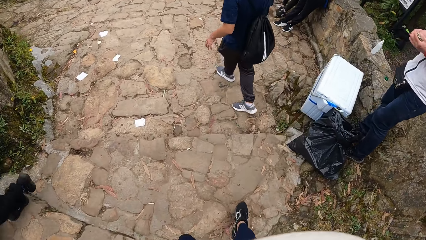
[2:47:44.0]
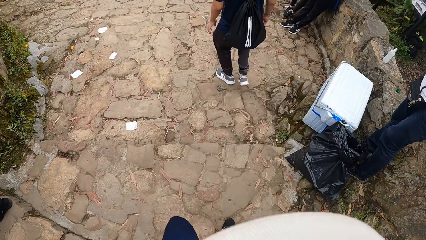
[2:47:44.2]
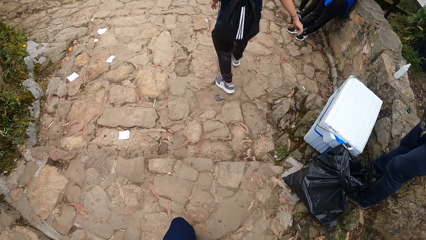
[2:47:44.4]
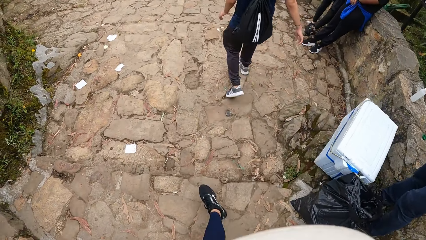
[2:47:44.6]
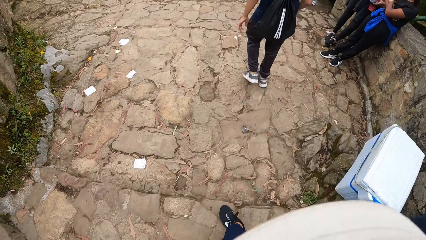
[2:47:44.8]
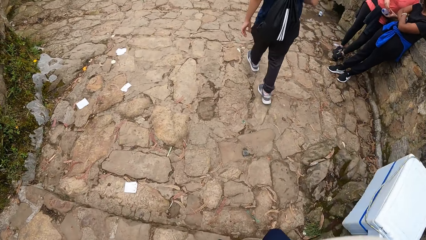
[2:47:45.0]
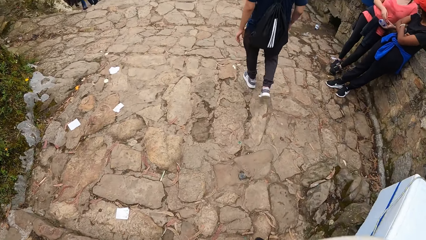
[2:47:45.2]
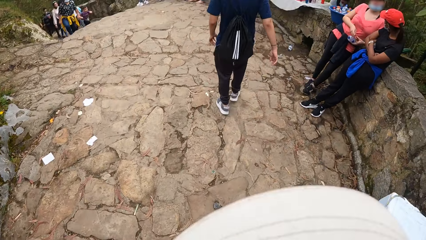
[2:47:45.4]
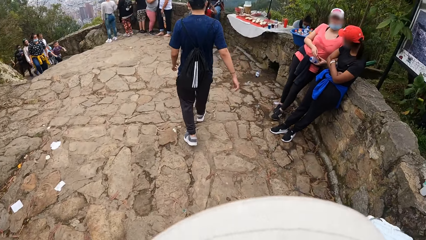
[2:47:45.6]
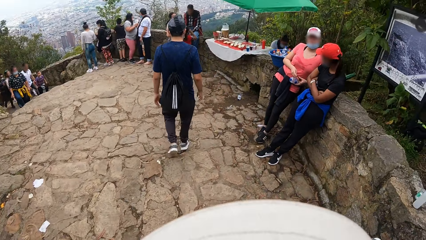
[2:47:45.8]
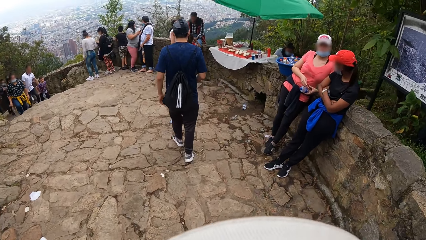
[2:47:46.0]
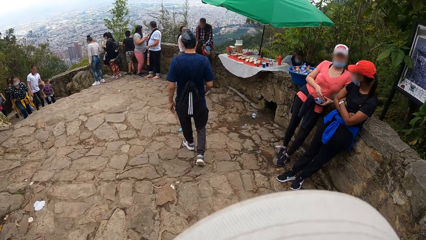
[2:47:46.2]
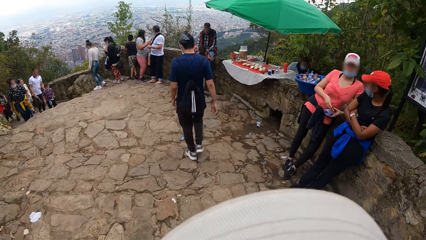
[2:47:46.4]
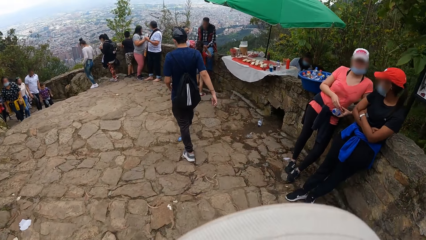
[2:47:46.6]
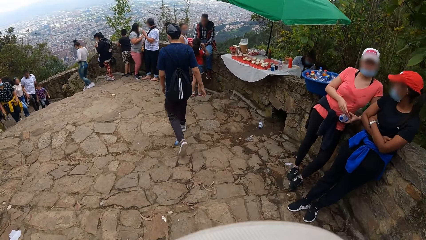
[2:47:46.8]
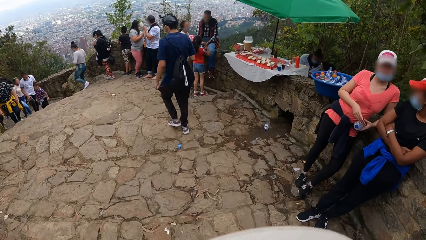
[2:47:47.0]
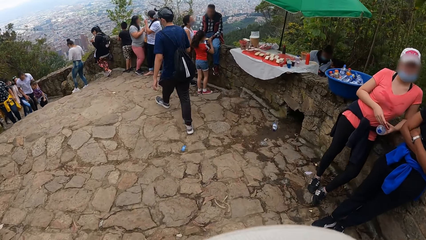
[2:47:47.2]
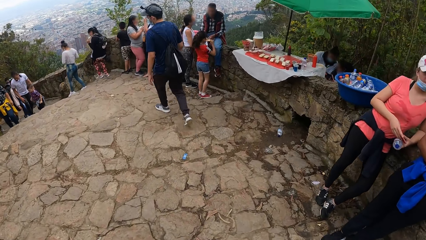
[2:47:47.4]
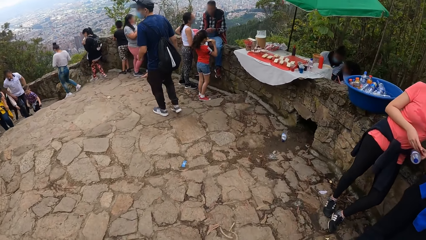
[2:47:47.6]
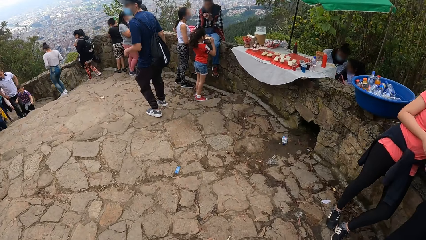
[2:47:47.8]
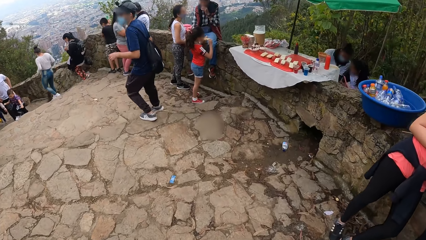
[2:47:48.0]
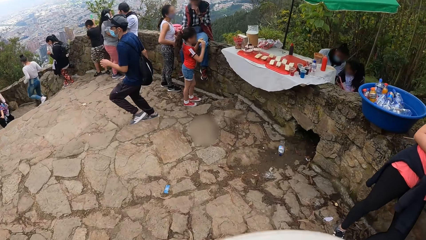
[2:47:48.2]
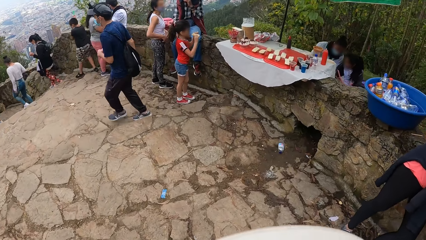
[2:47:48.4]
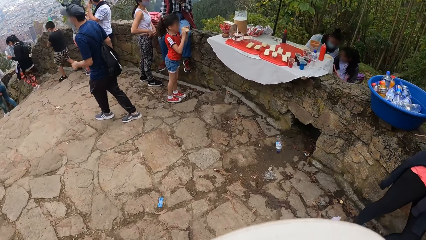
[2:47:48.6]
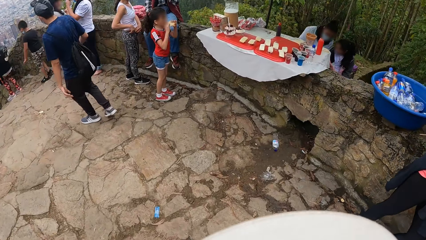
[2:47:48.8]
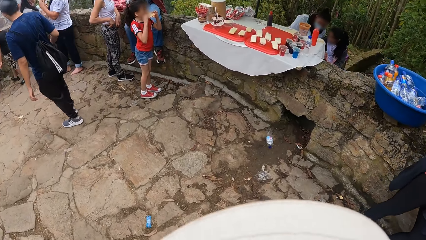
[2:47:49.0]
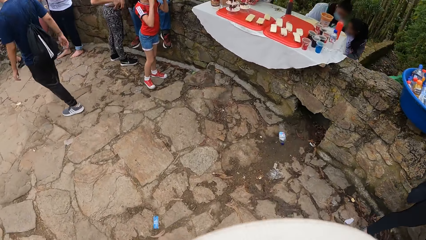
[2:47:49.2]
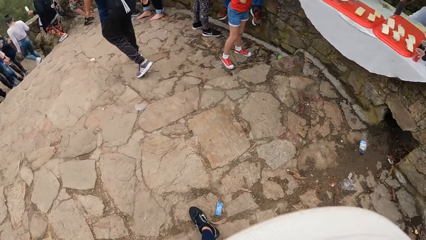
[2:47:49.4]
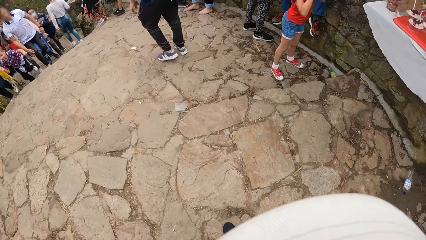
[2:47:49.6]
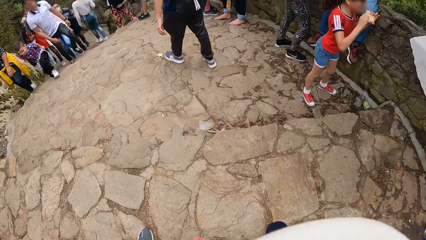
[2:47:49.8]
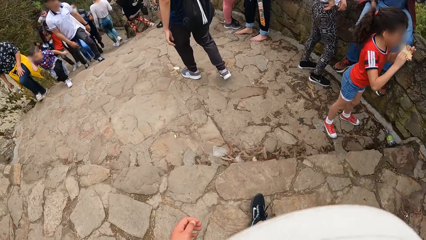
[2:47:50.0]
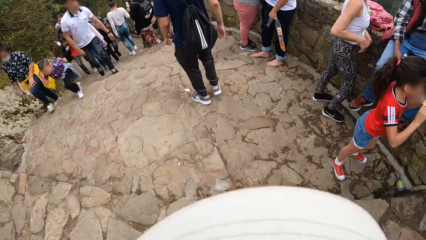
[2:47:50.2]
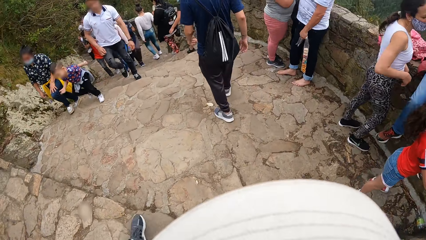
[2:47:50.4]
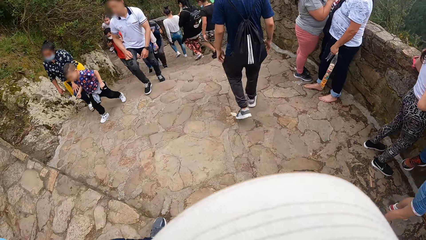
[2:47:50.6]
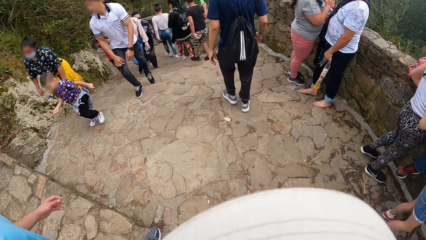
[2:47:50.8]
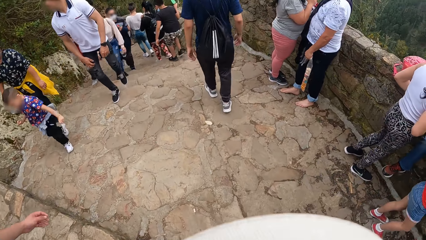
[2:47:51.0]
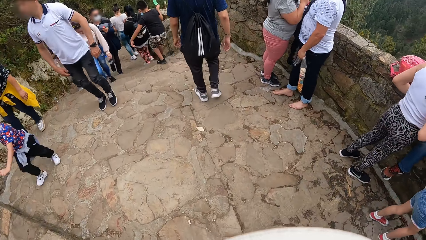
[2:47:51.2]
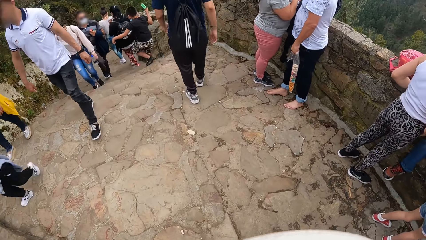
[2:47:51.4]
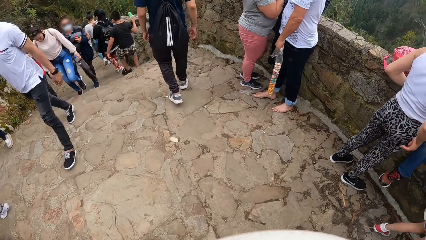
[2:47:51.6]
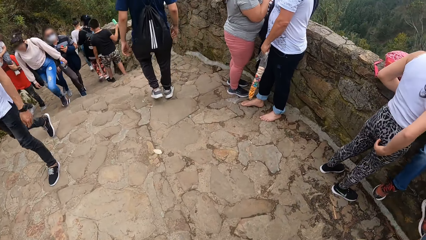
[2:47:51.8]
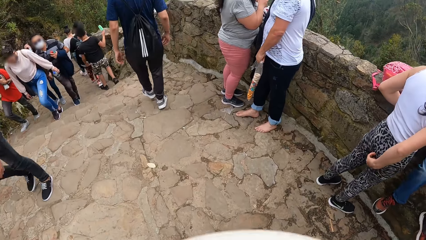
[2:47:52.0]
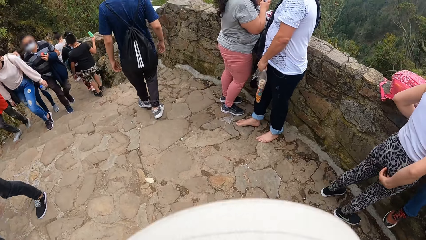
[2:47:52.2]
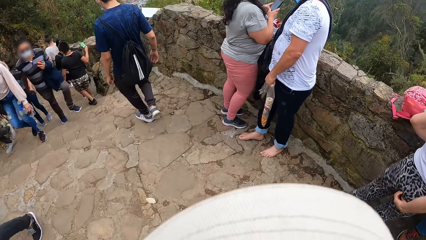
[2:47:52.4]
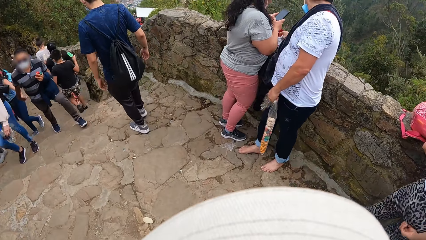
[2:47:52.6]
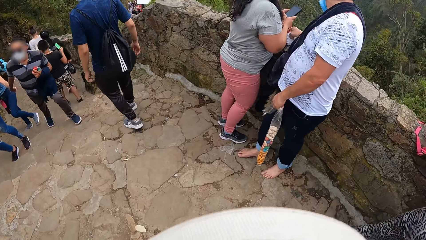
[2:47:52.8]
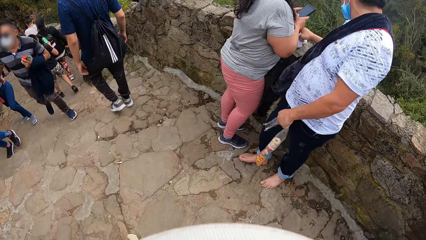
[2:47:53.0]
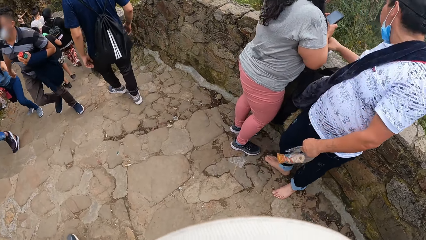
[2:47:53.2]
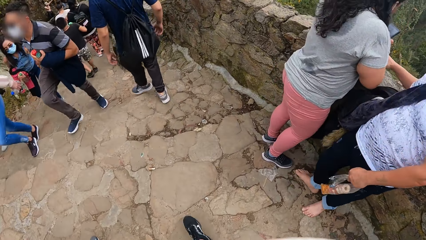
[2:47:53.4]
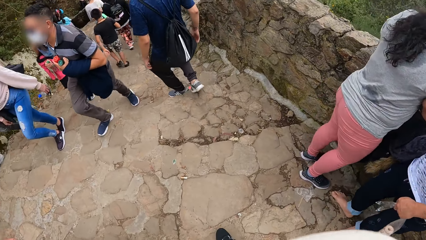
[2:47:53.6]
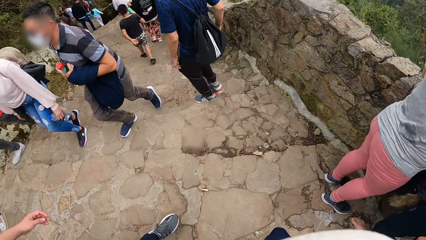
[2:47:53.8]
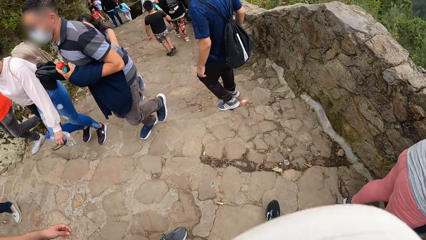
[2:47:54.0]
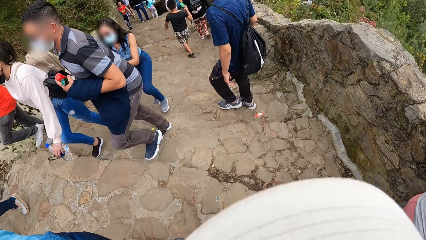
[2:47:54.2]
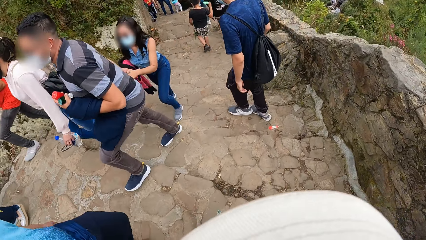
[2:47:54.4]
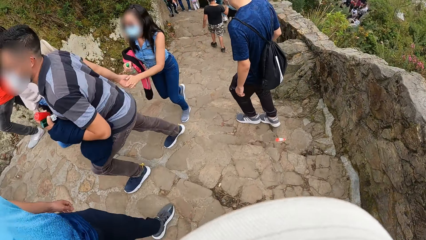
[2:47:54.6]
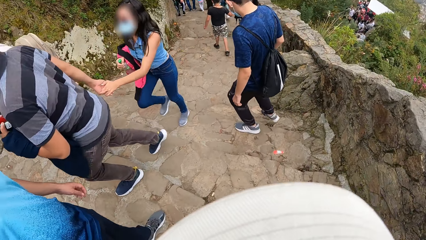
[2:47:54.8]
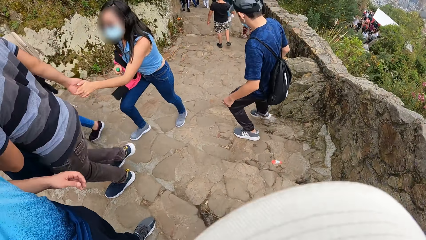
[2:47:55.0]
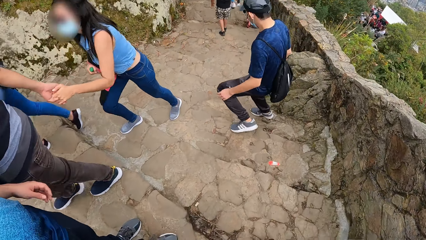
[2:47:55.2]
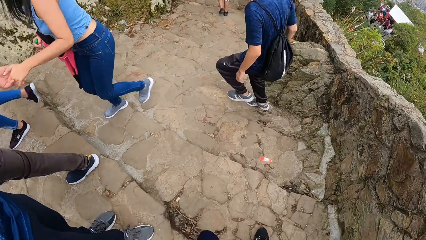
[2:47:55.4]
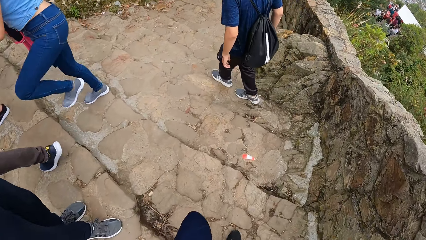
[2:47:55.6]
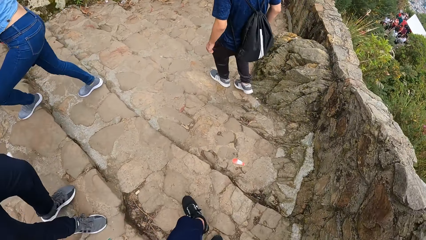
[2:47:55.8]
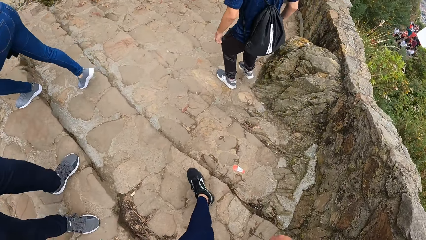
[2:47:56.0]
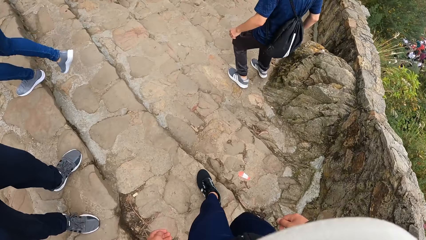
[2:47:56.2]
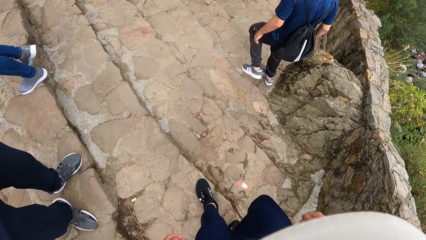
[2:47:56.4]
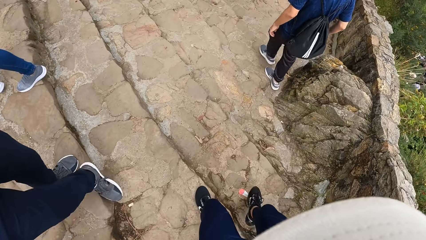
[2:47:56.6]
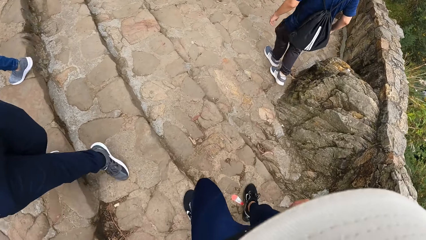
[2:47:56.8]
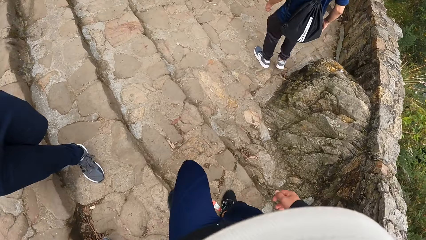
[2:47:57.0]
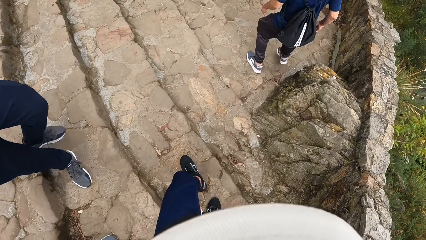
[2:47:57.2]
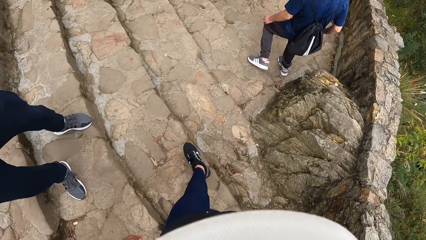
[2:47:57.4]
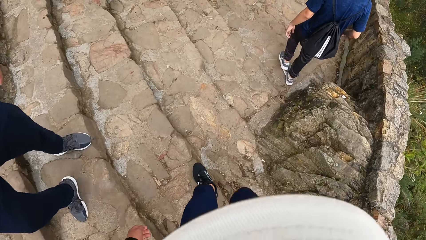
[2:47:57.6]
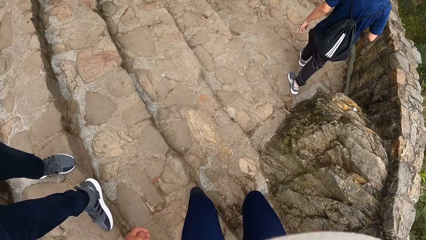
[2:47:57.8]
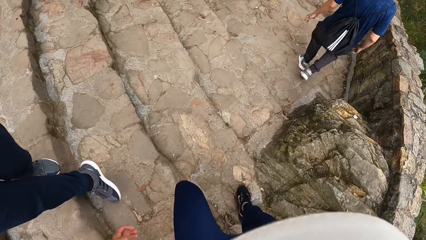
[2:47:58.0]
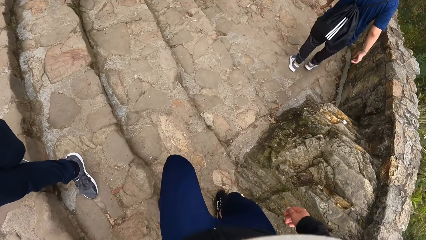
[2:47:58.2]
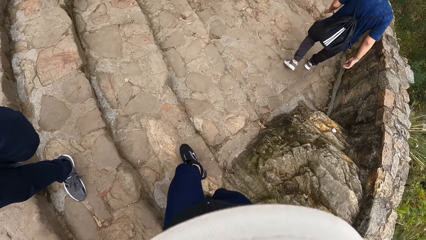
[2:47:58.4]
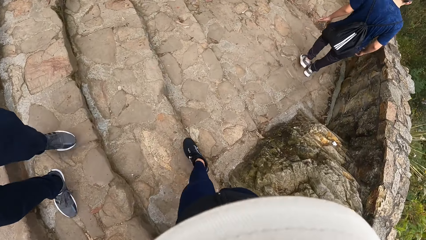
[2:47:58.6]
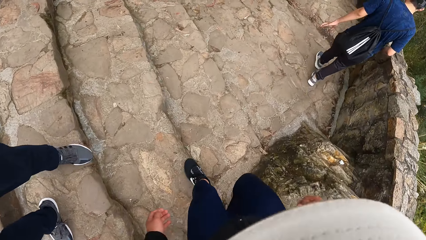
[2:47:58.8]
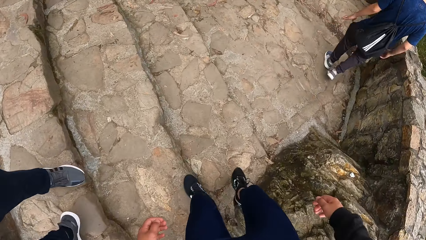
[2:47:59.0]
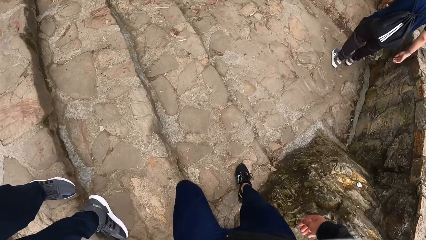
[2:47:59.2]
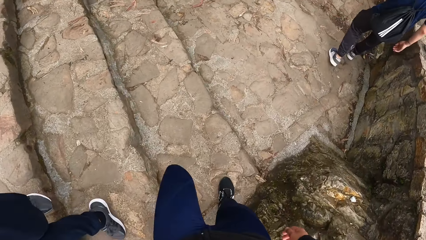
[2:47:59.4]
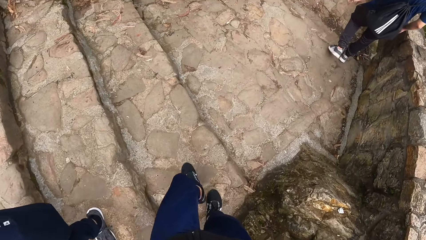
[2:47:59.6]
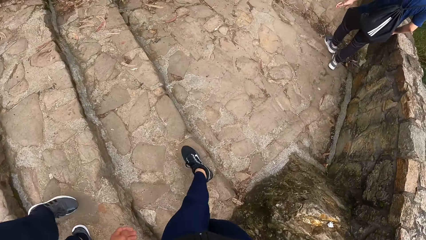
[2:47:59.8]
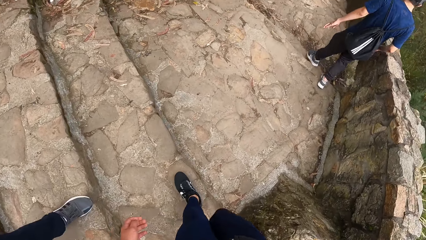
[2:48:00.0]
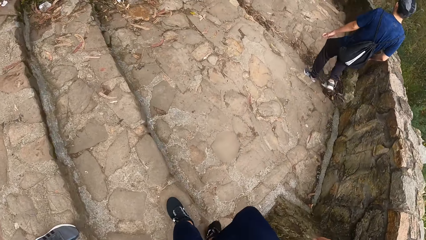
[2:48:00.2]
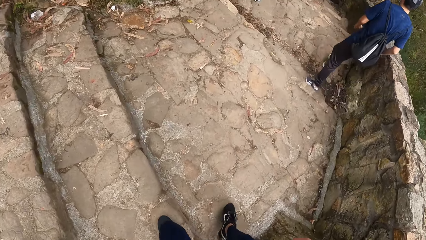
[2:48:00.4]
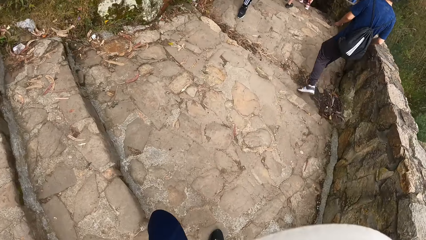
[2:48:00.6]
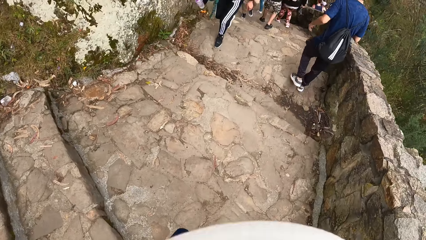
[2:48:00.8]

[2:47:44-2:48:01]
The camera wearer walks around. They climb down the stairs. They walk around. They climb down the stairs.
